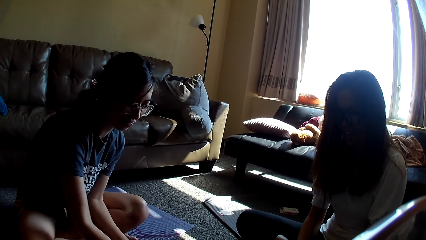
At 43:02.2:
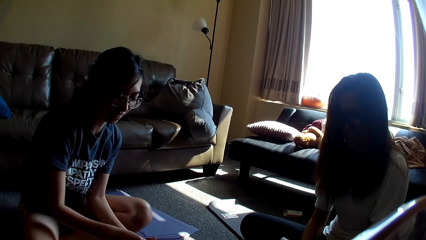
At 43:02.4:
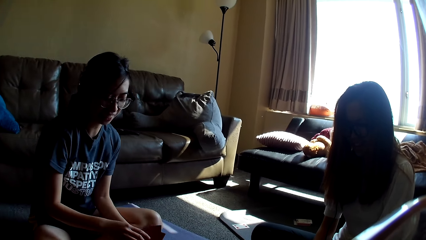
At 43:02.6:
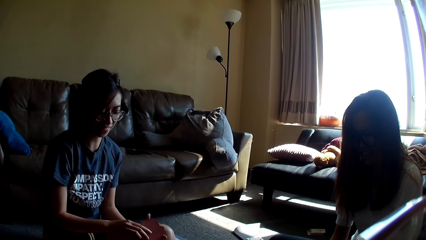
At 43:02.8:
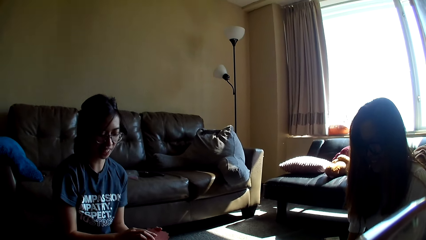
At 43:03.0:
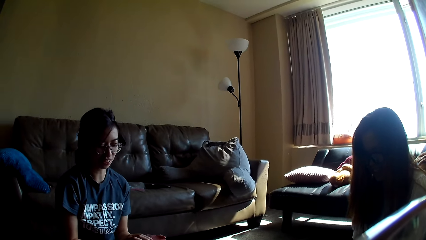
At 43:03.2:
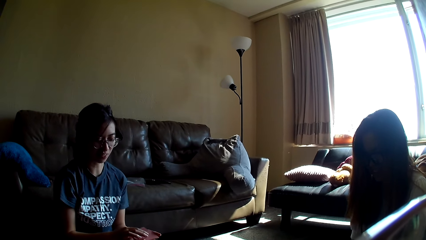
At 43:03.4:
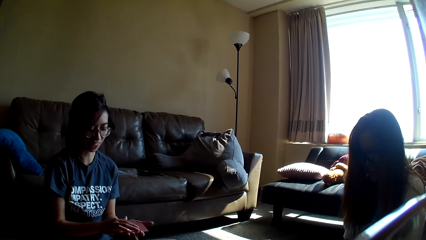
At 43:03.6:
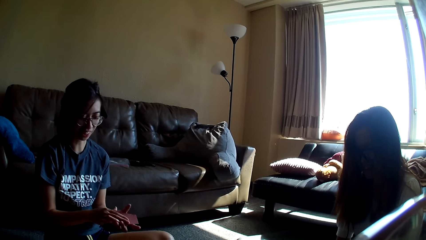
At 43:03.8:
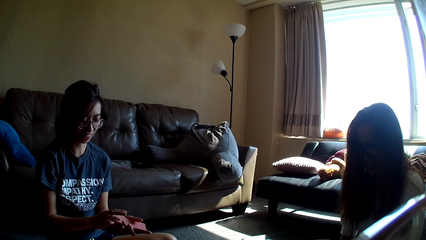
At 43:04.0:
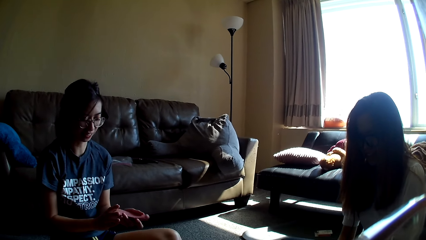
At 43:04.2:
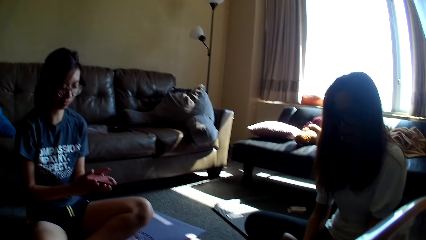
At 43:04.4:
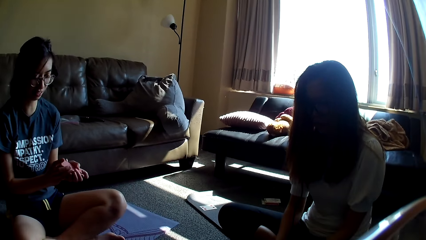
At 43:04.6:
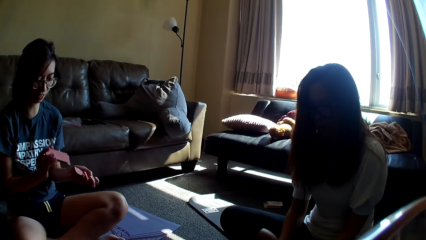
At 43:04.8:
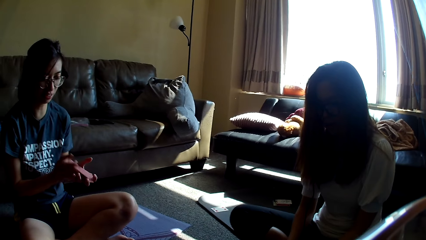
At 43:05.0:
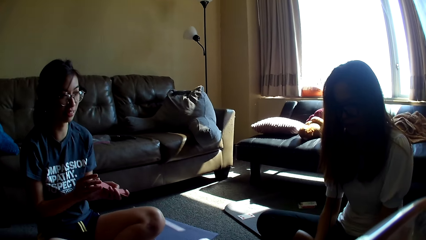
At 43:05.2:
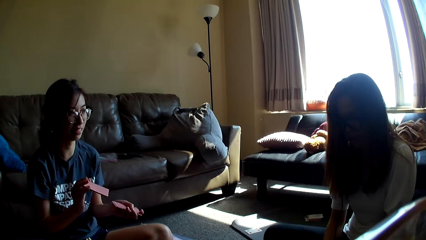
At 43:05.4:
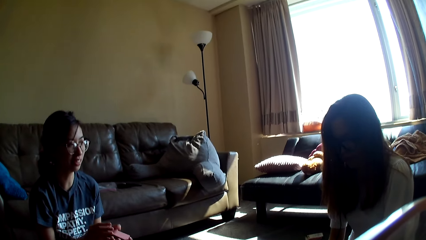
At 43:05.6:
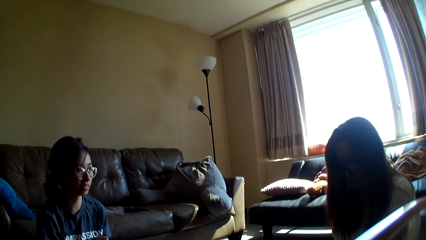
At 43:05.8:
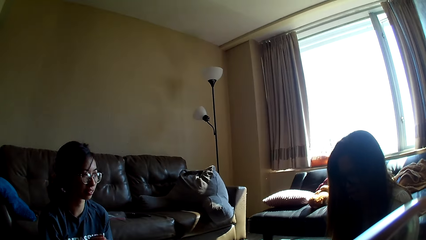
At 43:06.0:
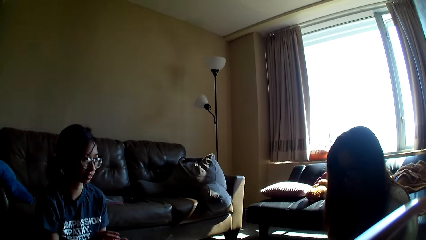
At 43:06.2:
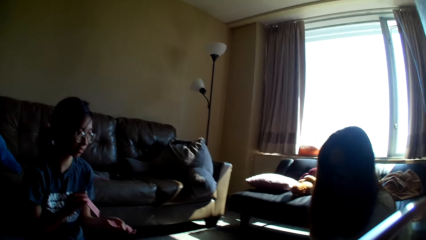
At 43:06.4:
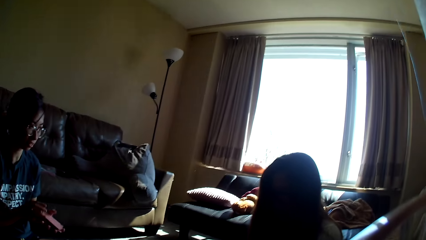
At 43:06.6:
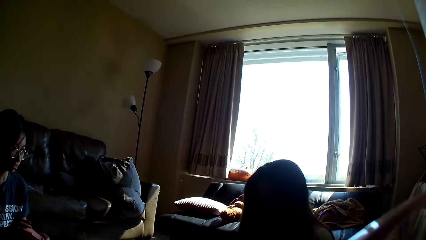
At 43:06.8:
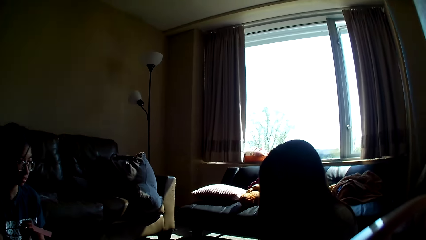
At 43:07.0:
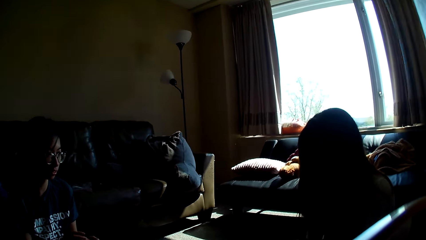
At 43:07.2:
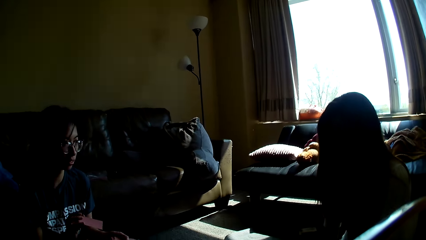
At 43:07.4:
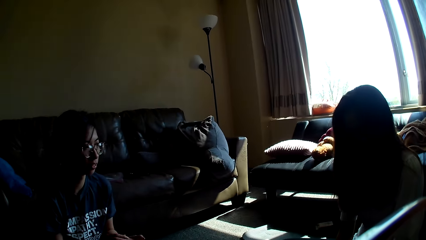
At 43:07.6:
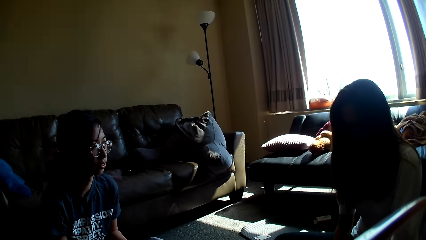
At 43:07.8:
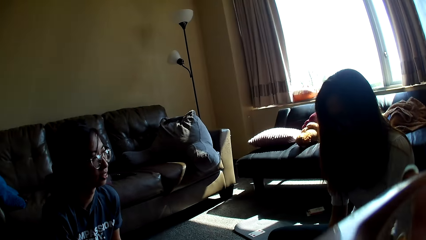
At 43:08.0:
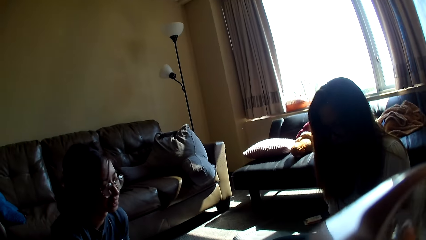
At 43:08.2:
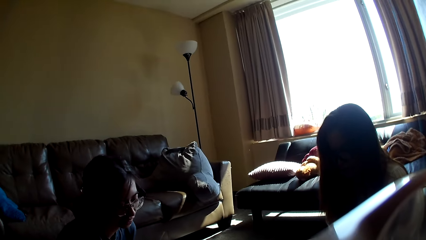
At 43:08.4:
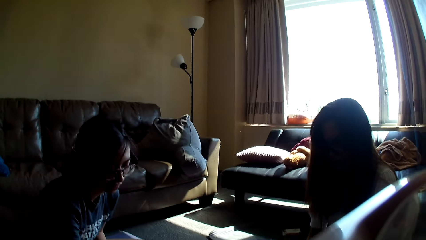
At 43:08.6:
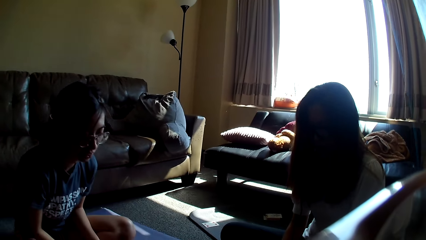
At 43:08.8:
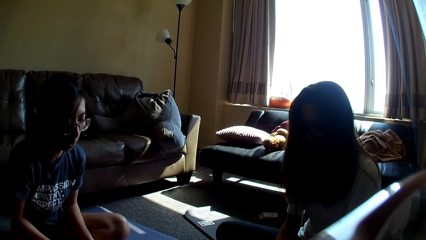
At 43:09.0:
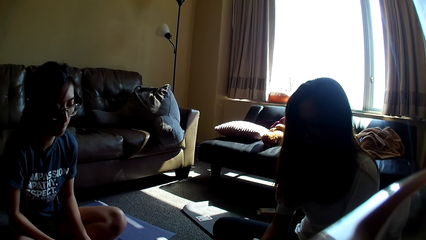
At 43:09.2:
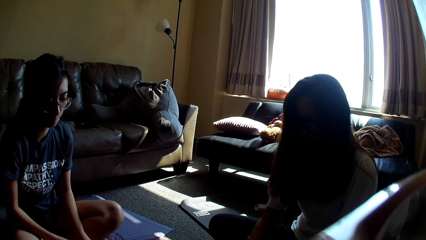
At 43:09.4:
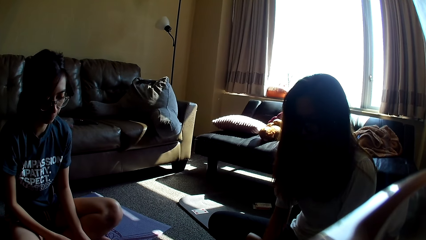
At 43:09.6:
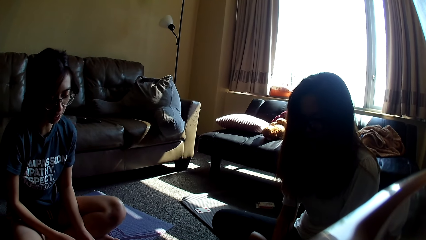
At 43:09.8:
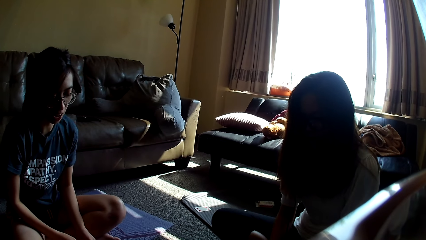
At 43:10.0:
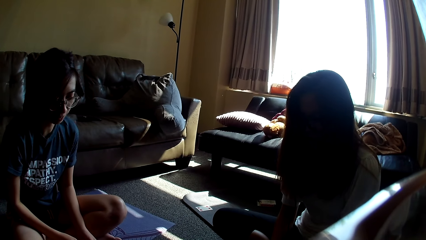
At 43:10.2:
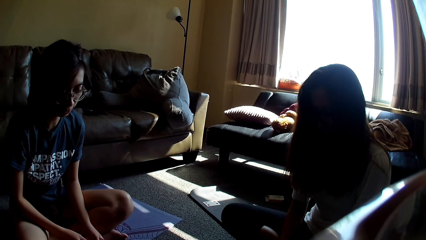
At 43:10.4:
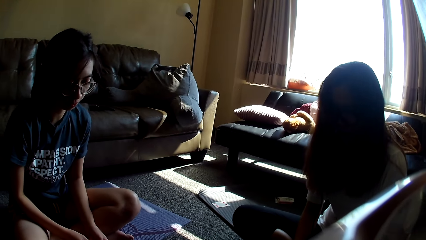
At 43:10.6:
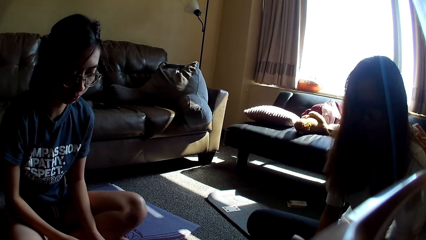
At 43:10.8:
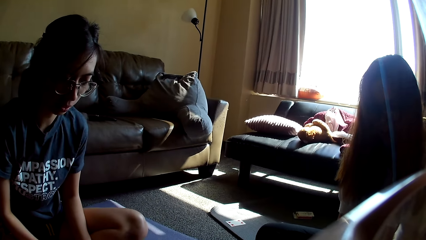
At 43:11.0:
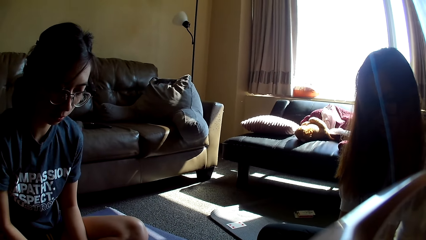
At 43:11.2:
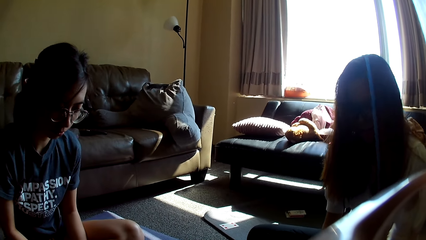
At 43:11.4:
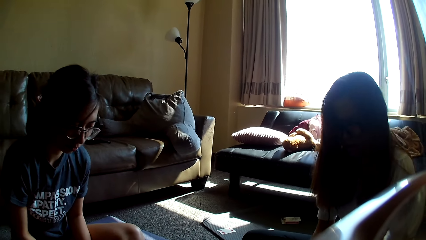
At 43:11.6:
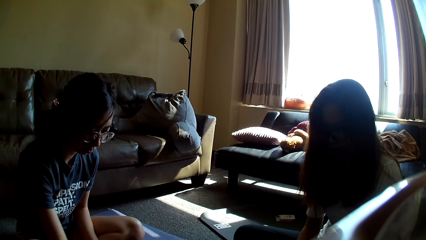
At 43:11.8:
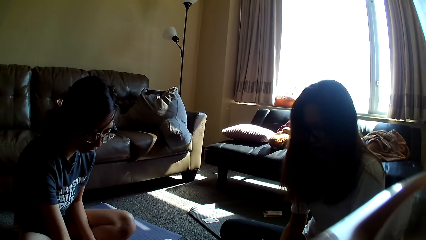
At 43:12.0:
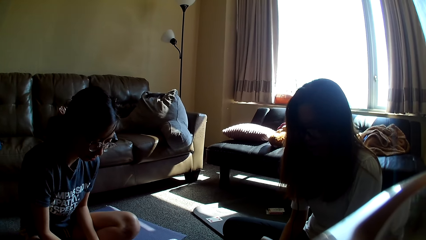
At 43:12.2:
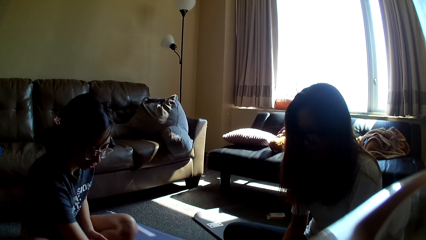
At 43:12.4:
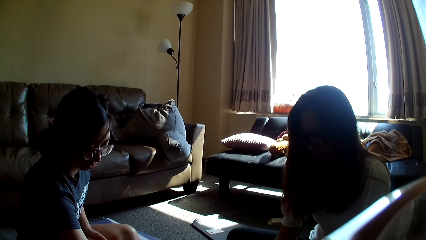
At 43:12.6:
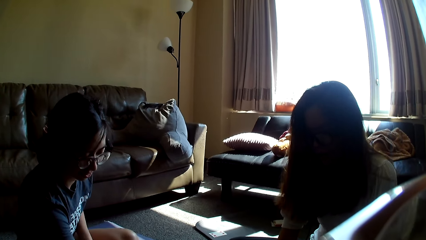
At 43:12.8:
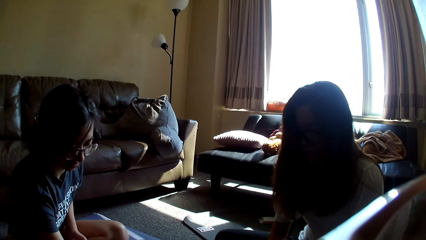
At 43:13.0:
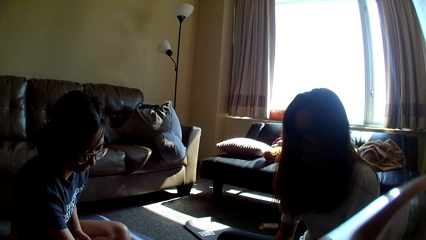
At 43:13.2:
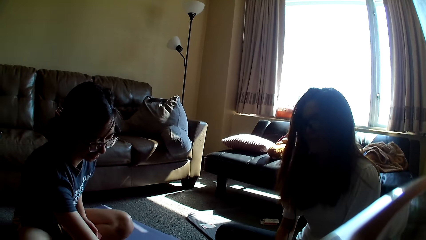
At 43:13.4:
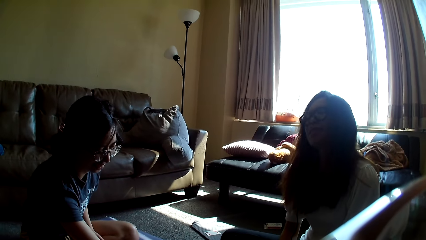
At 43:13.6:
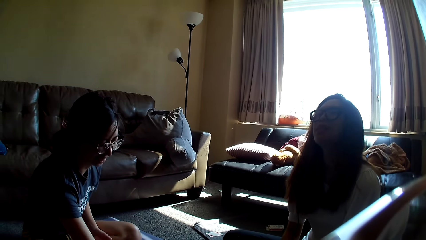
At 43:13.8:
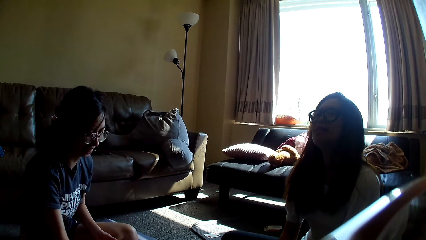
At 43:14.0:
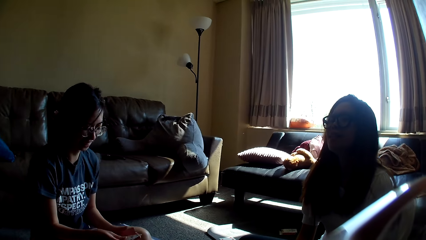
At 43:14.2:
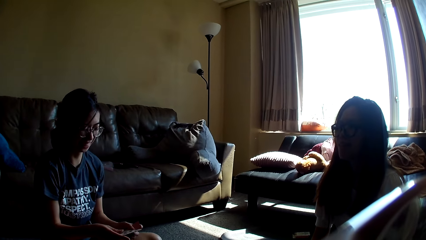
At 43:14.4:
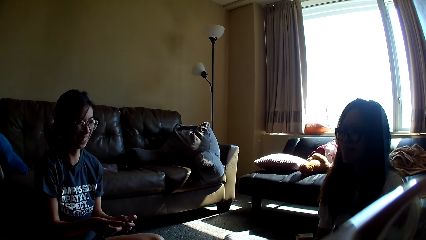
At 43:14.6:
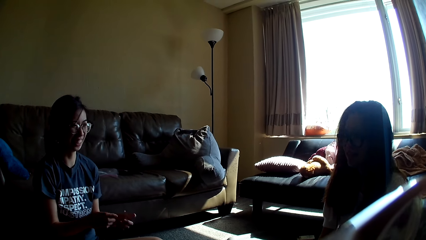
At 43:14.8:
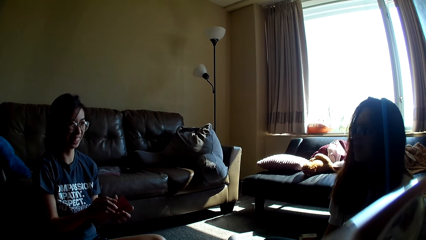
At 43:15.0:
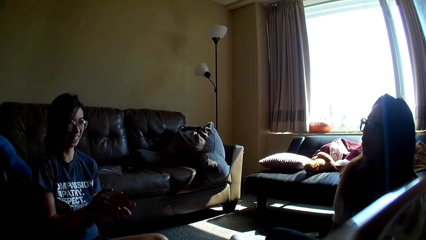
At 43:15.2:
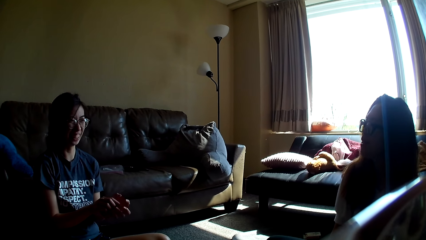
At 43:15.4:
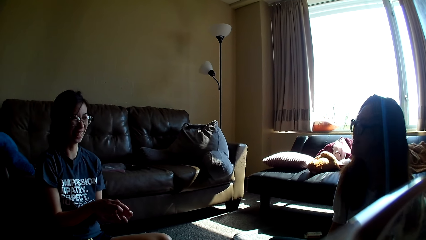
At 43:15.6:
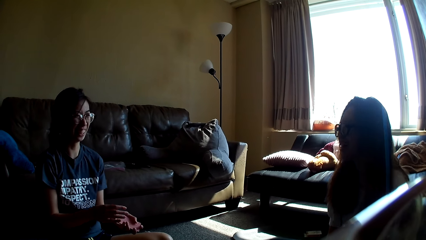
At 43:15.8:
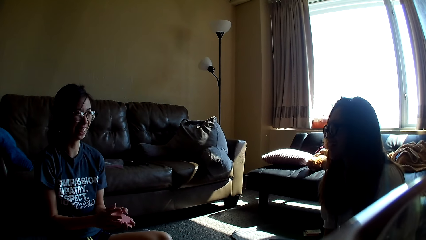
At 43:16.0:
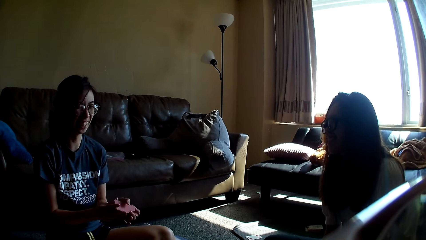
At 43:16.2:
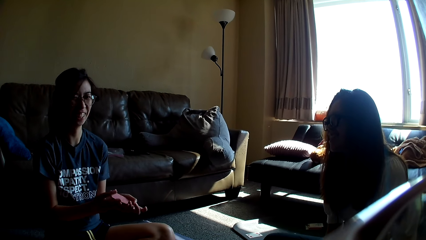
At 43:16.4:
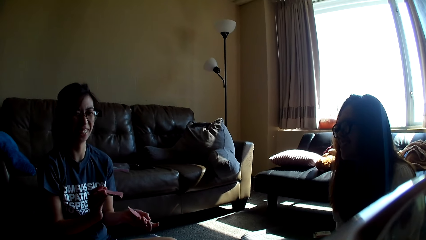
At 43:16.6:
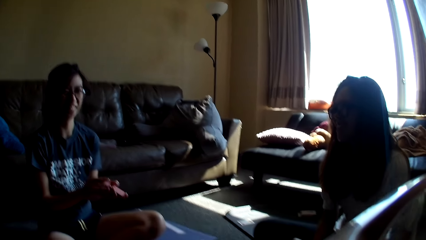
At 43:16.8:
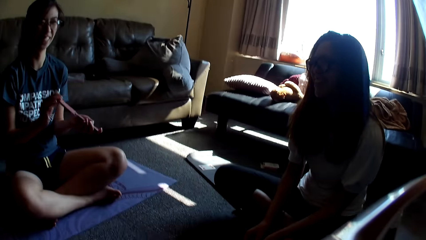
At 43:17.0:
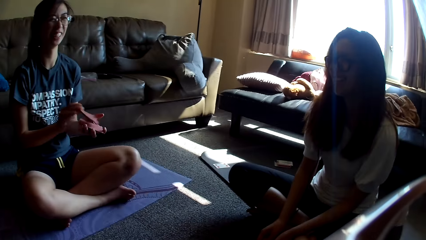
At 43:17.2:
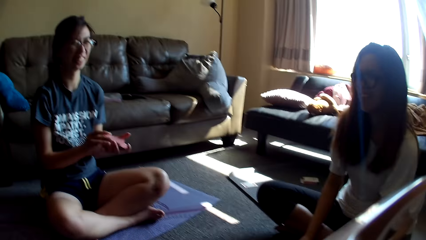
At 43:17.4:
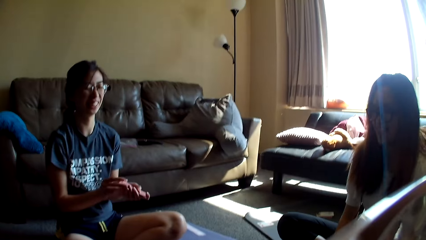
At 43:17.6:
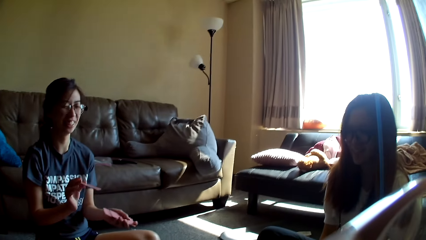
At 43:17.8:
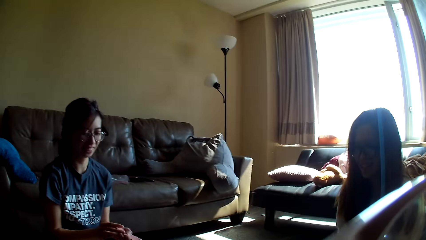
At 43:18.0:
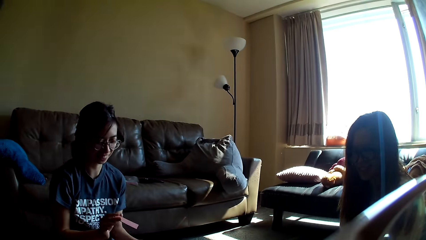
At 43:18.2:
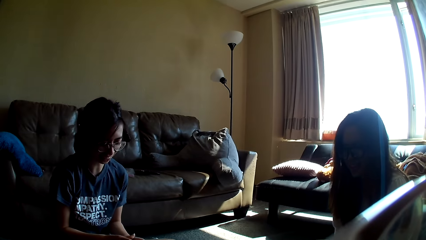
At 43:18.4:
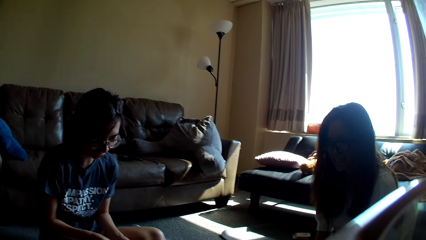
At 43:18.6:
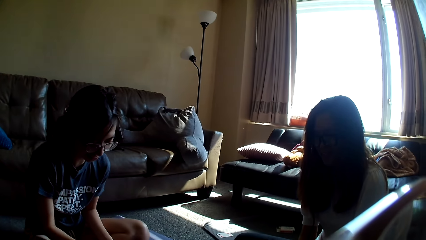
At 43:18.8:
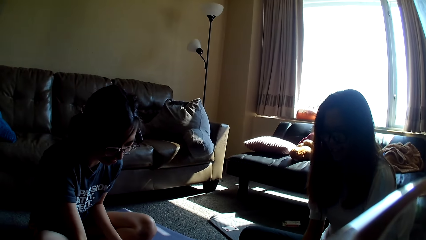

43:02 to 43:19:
A lady holds a card game and picks up a card. The lady mixes the card game. The camera wearer looks around. Another lady drops the card game. The first lady places the card on the table, grabs the card game, and mixes the card game.
